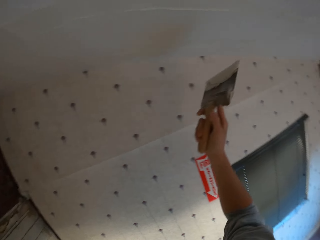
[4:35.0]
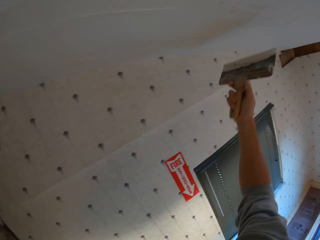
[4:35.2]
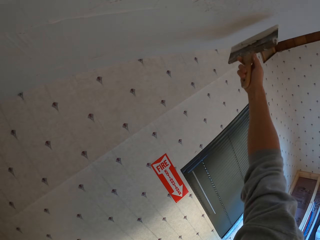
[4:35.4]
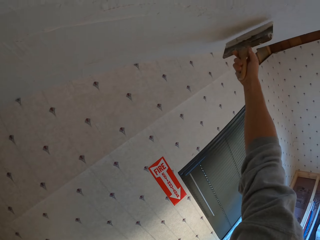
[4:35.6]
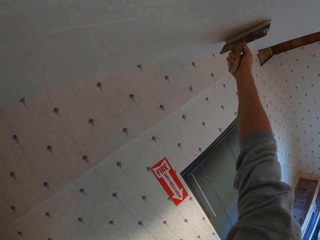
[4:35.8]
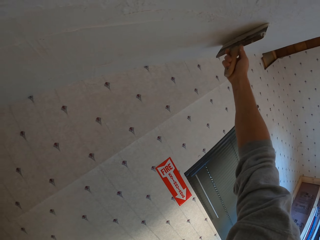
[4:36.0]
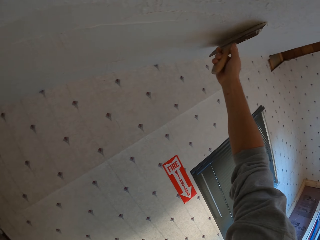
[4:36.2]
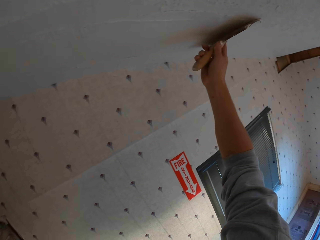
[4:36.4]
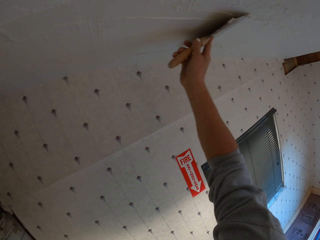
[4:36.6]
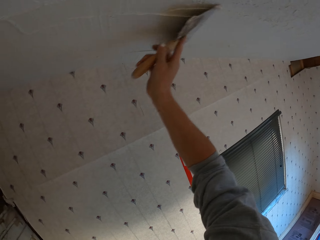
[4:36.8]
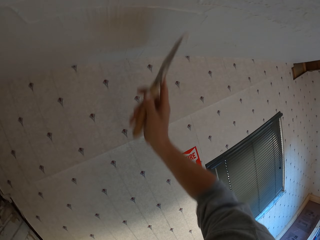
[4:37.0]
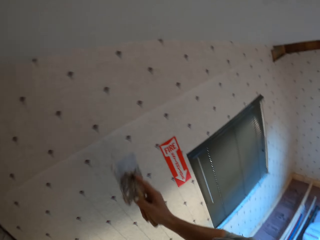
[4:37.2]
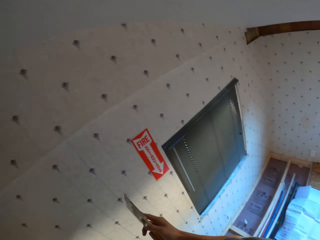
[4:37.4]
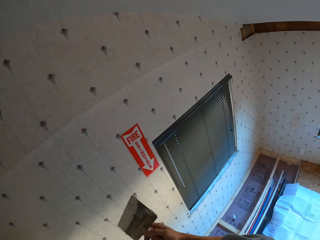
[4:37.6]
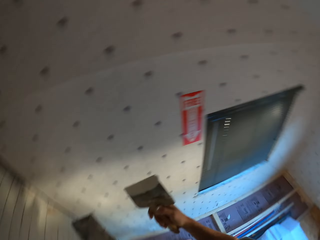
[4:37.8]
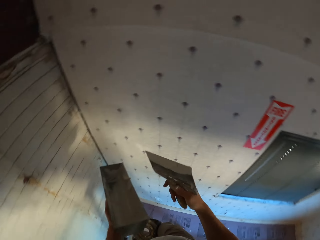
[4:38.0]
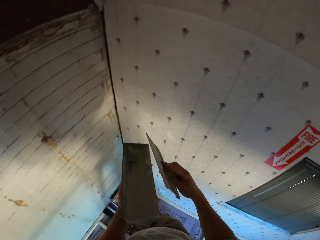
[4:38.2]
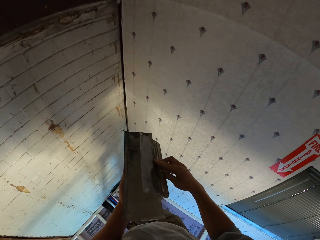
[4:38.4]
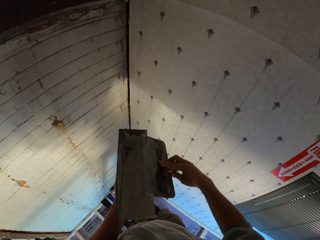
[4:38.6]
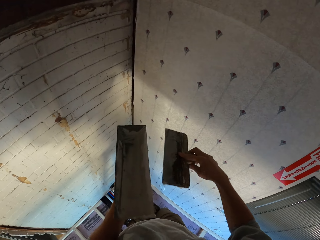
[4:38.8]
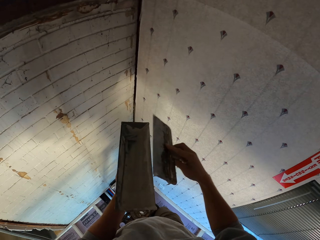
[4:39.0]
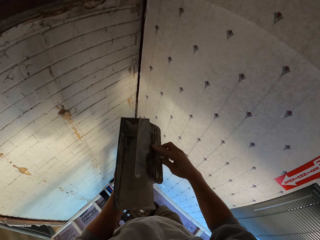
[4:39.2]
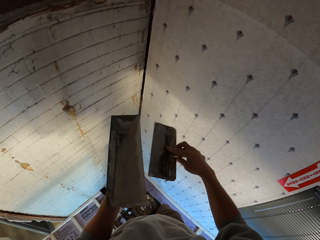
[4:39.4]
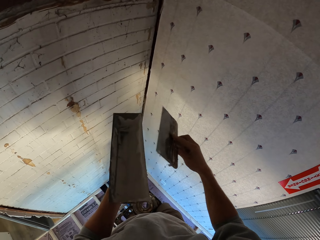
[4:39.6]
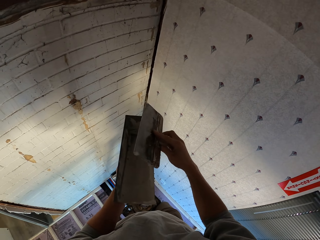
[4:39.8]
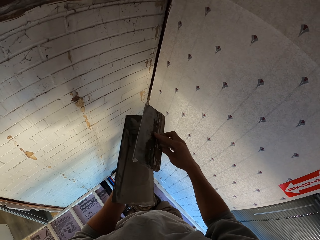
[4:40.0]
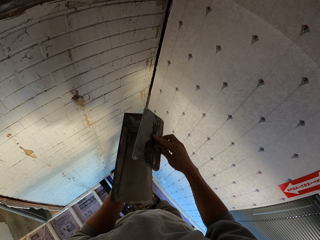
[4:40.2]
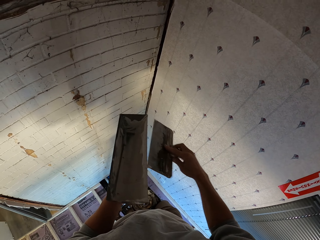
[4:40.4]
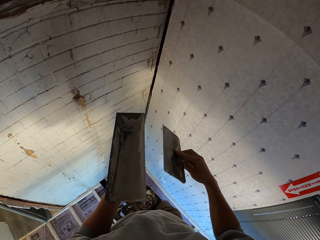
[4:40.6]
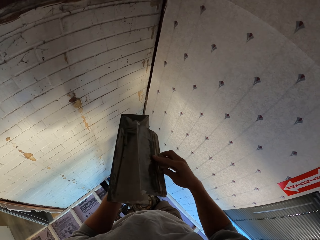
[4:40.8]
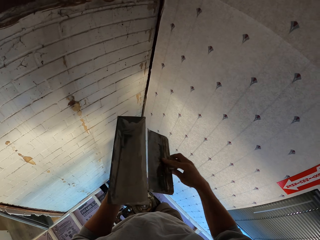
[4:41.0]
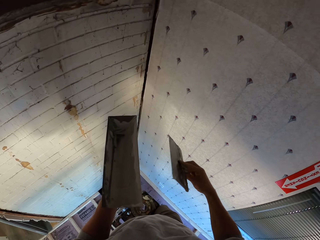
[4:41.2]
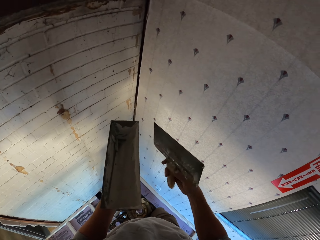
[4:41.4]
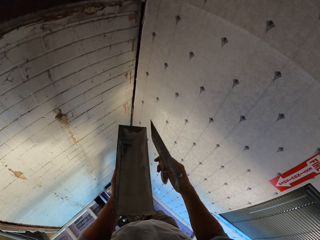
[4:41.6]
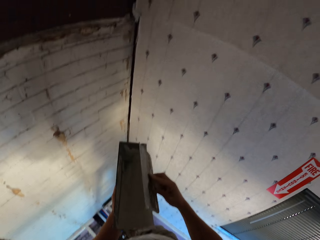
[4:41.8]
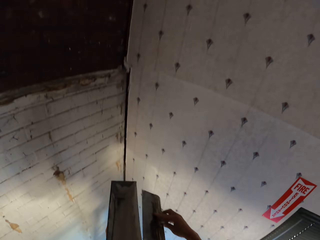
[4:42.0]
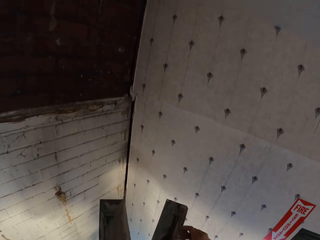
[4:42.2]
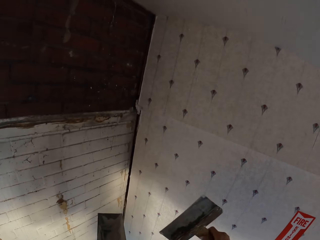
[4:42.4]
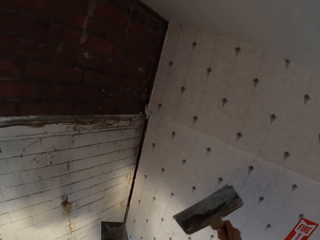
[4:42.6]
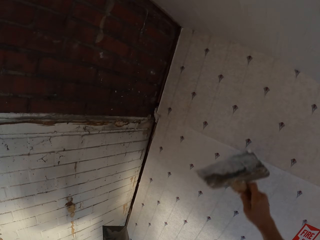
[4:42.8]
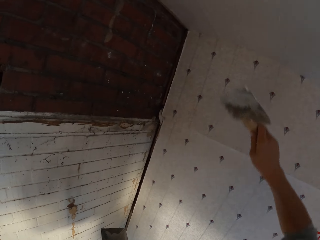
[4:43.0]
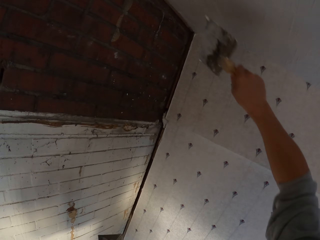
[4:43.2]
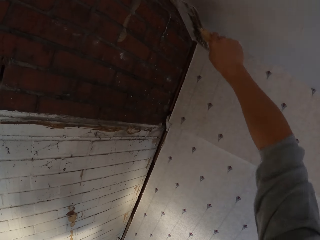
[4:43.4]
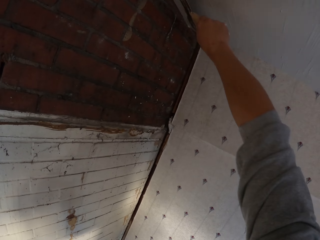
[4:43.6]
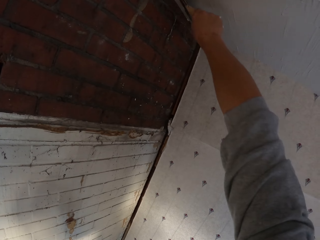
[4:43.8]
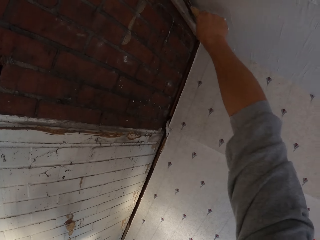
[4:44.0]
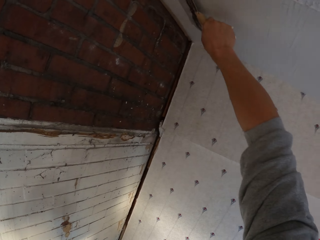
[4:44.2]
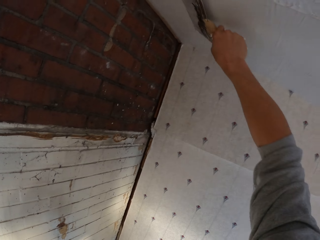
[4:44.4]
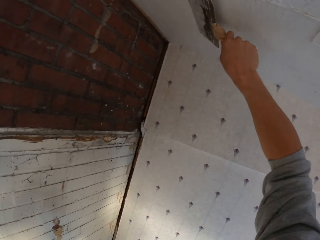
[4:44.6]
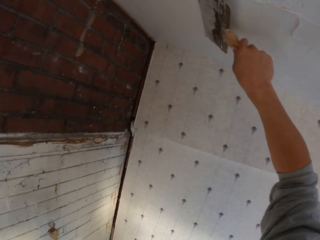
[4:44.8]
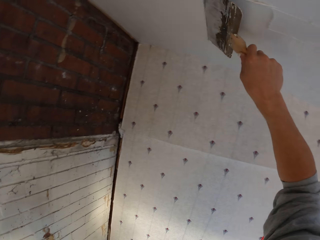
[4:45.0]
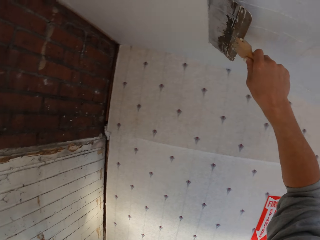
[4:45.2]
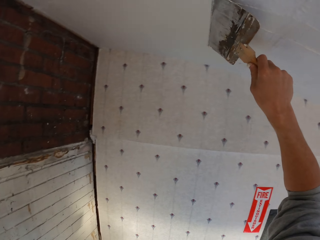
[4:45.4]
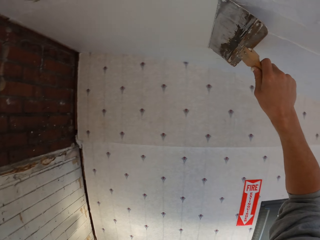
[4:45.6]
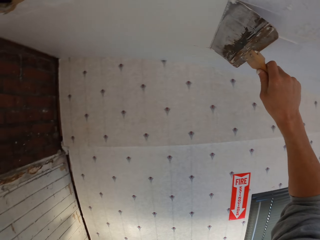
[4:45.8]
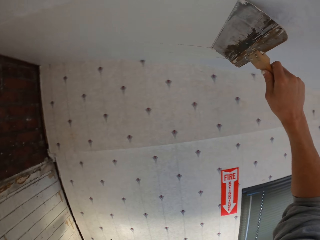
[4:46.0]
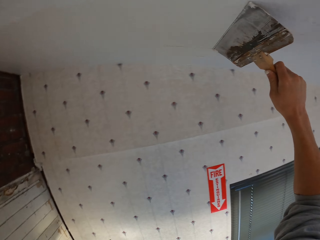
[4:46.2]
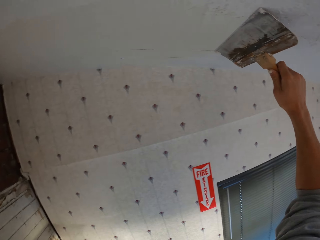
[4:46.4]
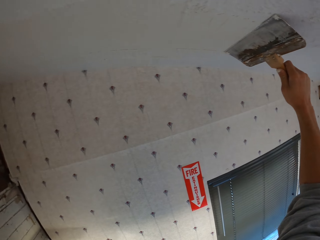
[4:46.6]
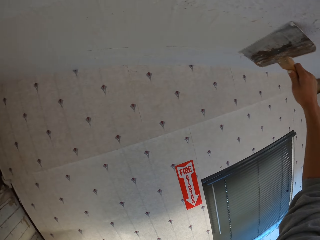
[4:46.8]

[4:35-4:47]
The camera wearer rubs the paint brush or plastering trowel on the paint can. They apply the paint on the ceiling.

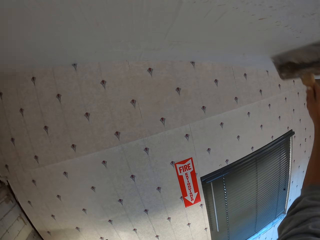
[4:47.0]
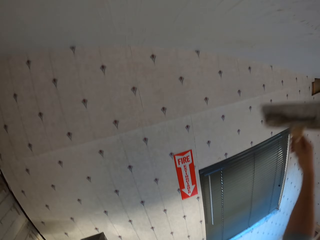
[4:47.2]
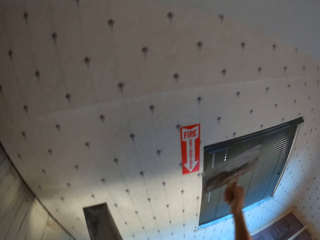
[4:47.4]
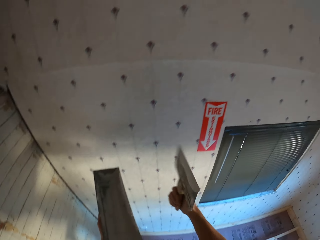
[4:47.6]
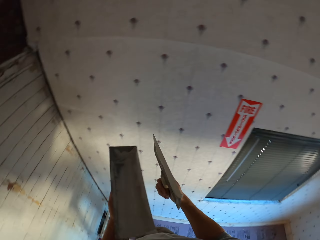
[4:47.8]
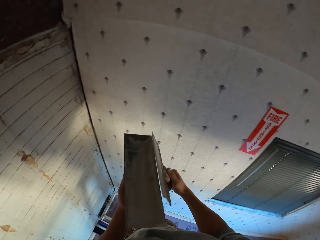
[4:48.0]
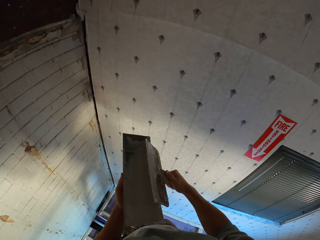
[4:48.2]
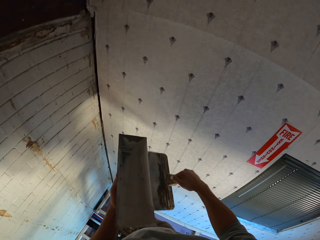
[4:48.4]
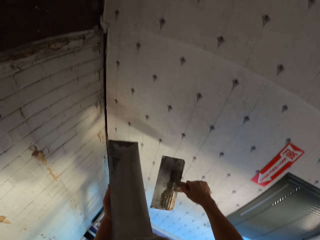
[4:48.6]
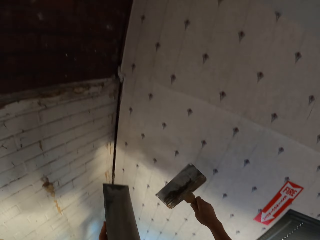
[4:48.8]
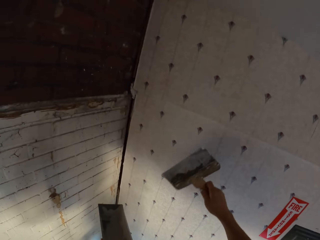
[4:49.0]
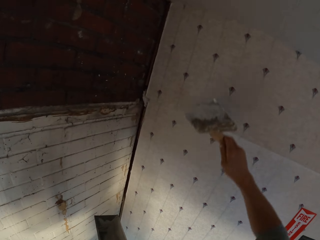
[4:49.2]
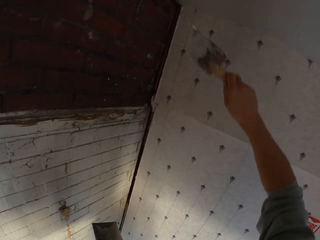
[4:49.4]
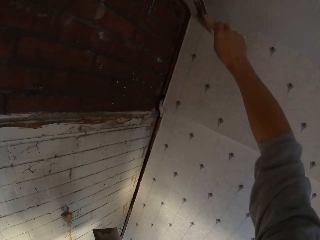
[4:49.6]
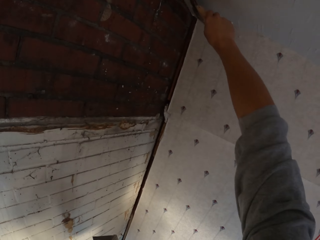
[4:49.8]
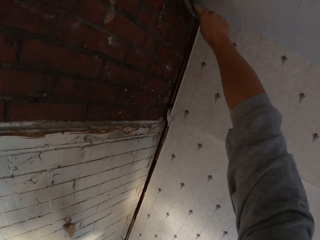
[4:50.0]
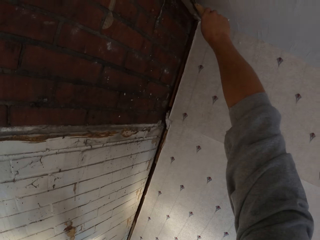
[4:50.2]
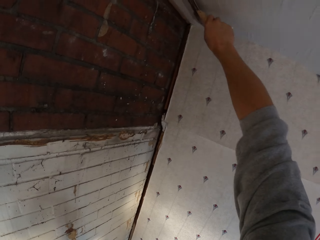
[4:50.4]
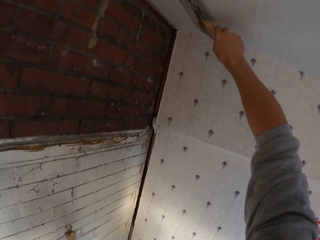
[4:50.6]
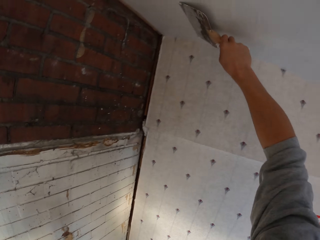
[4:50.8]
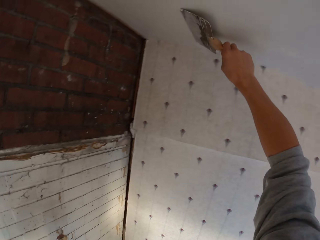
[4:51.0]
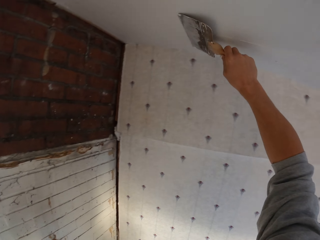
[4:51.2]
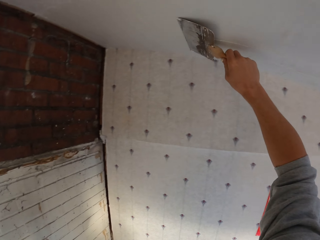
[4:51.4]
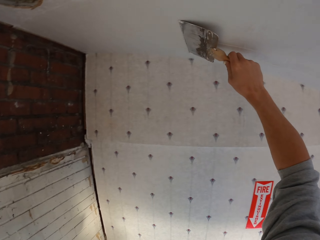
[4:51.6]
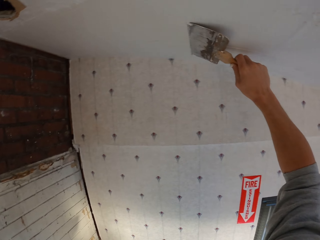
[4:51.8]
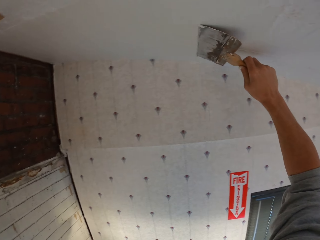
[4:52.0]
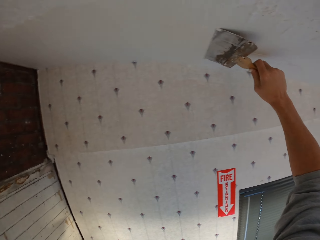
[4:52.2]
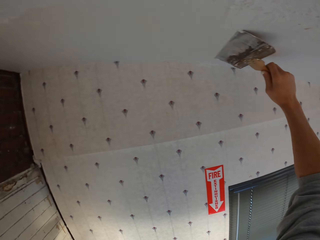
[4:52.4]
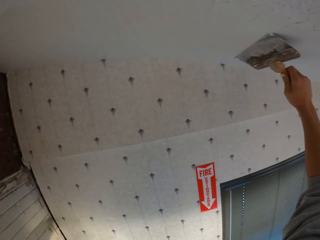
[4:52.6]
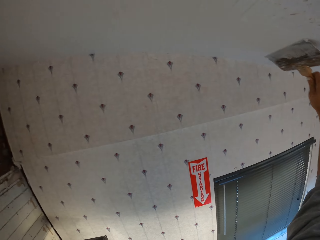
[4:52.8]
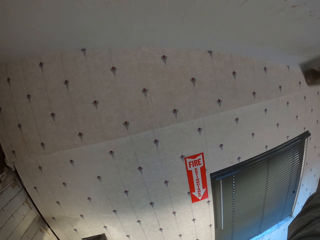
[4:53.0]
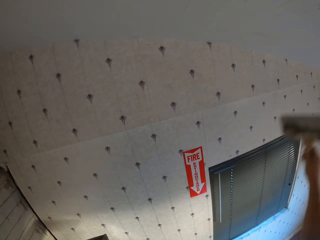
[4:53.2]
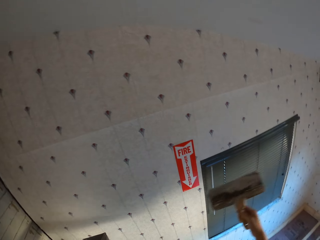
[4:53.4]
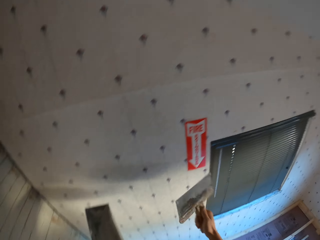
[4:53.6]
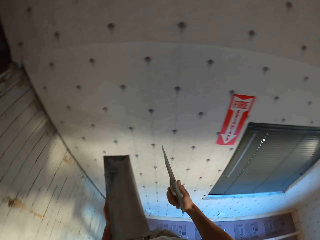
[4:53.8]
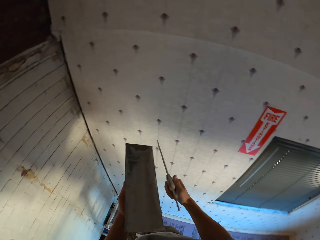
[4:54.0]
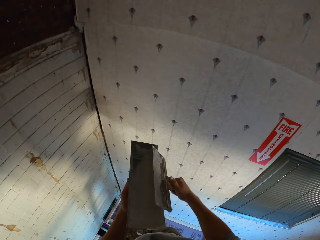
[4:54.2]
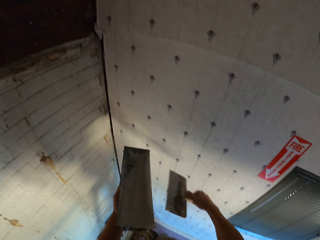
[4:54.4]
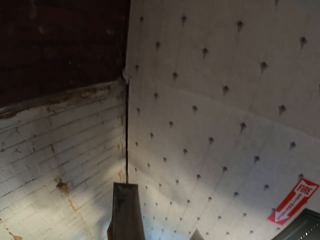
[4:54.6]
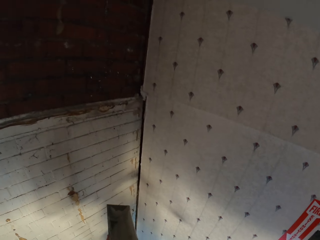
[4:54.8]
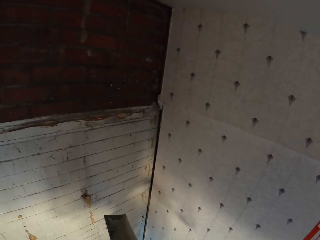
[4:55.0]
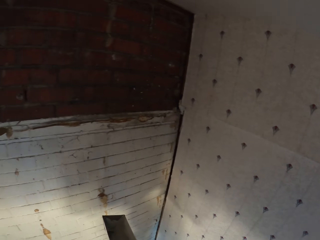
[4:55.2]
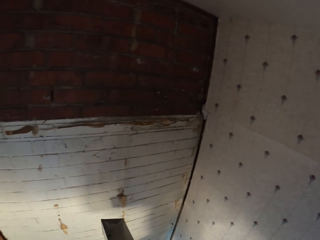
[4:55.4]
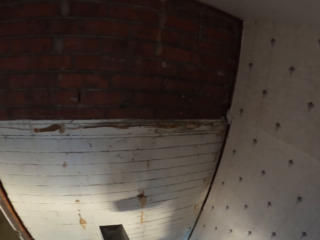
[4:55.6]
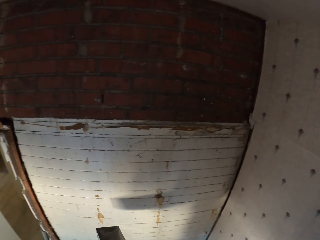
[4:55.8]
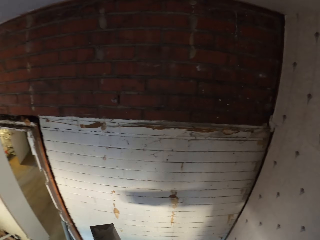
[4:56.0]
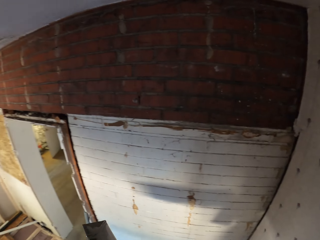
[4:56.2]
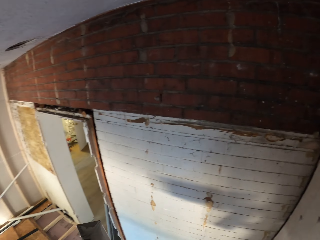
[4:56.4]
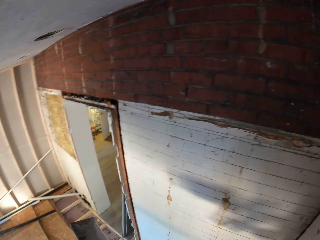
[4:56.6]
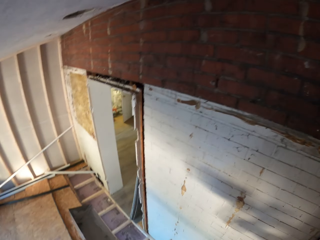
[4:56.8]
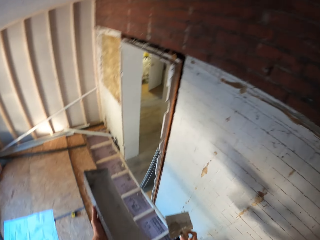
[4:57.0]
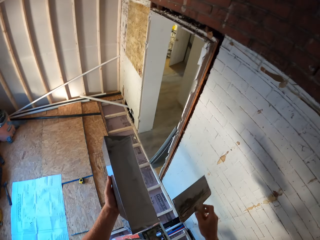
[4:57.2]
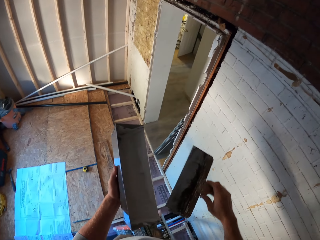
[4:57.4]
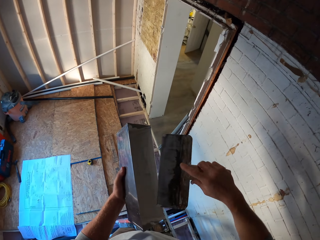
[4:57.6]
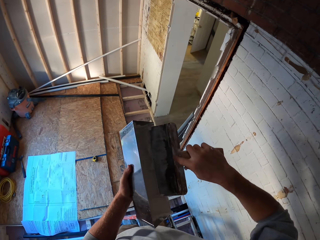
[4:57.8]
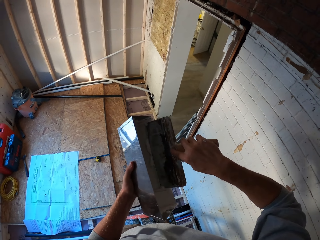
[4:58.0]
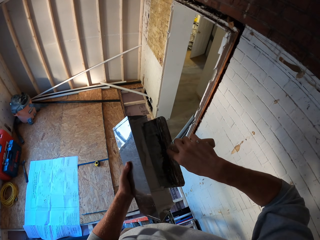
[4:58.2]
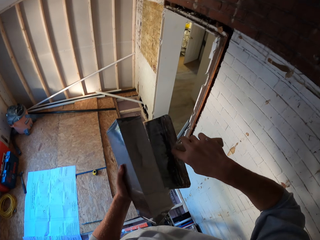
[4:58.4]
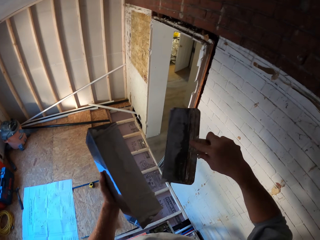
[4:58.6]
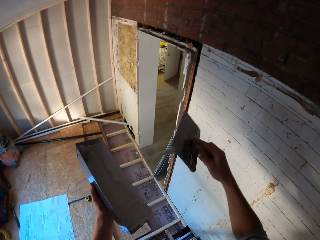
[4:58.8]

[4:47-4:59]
The camera wearer wipes off the excess paste from the trowel. They plaster the ceiling with the trowel. They wipe off the excess paste from the trowel.
